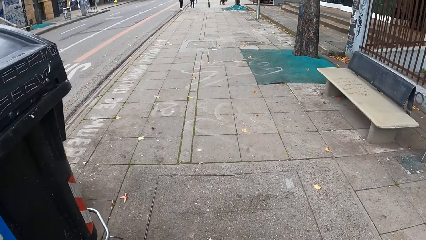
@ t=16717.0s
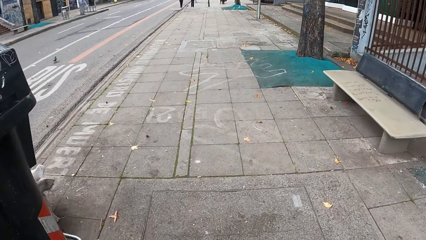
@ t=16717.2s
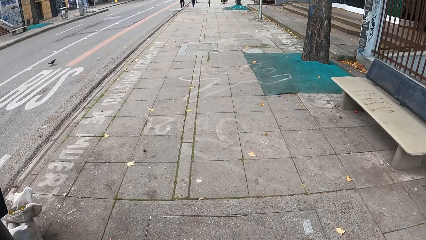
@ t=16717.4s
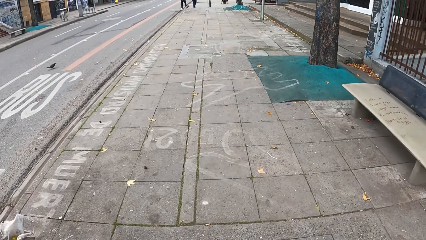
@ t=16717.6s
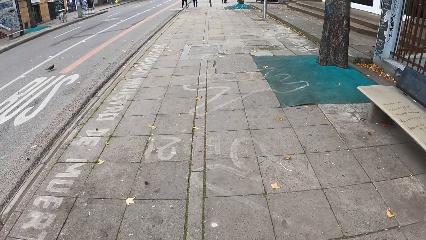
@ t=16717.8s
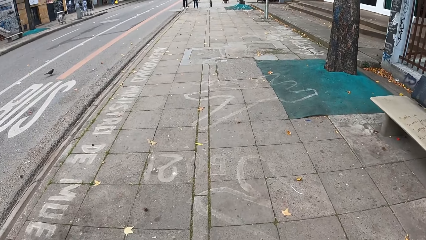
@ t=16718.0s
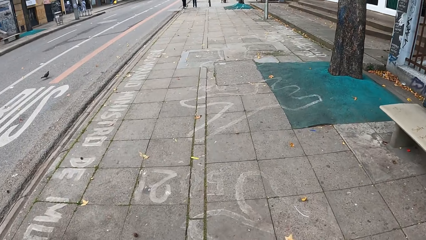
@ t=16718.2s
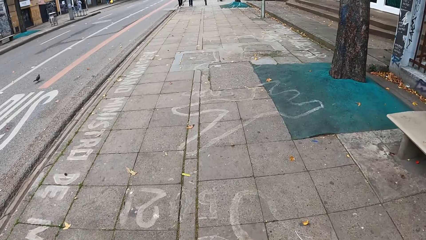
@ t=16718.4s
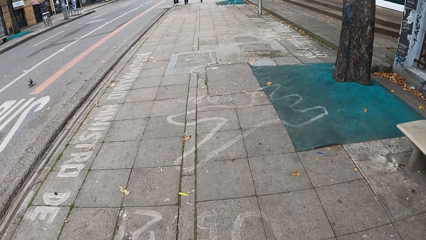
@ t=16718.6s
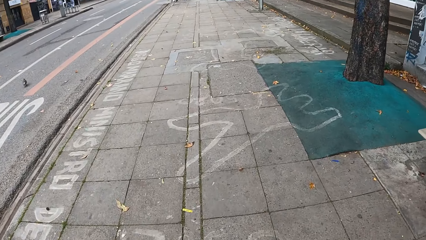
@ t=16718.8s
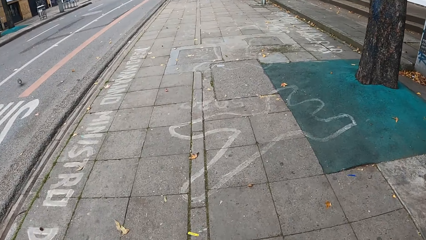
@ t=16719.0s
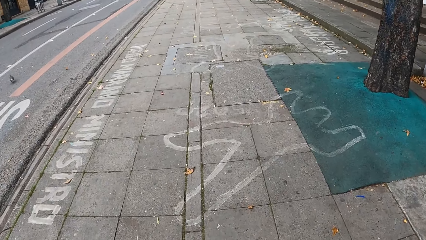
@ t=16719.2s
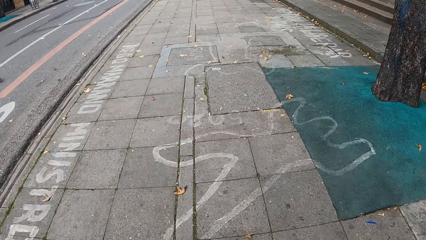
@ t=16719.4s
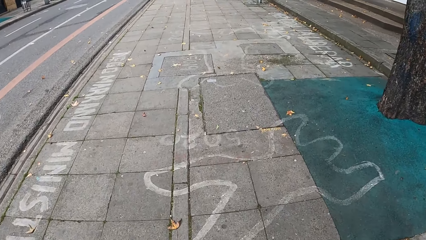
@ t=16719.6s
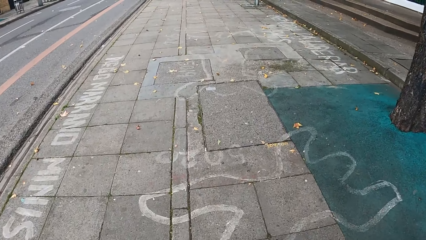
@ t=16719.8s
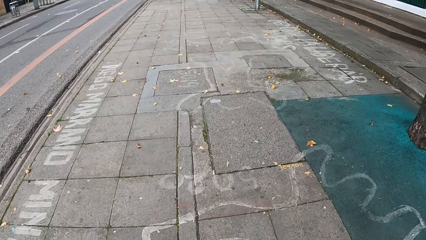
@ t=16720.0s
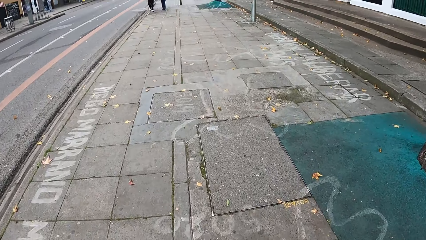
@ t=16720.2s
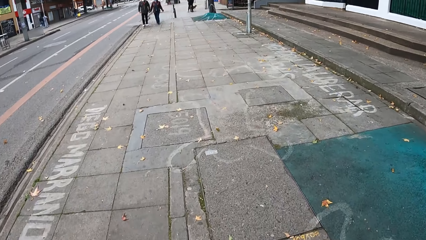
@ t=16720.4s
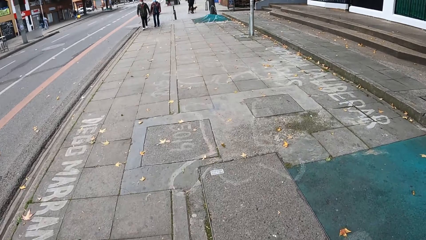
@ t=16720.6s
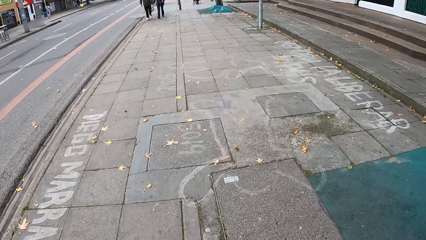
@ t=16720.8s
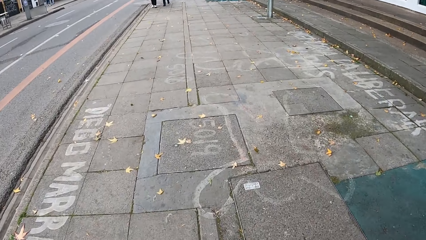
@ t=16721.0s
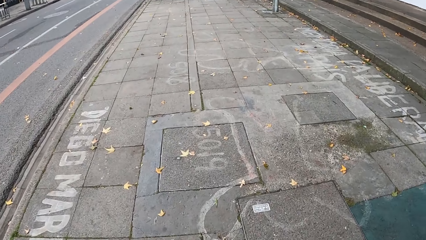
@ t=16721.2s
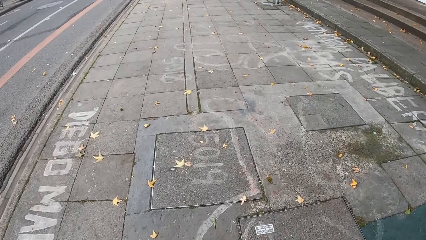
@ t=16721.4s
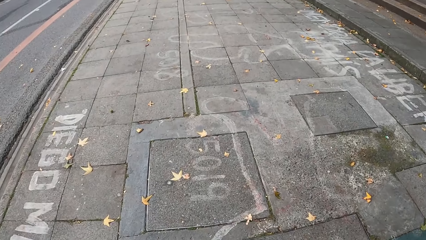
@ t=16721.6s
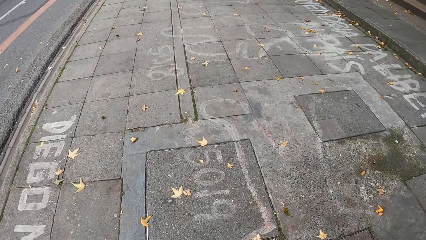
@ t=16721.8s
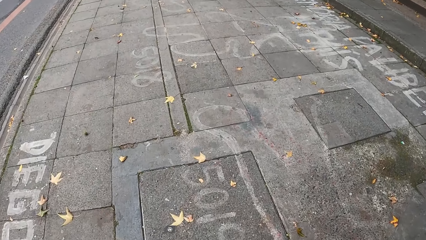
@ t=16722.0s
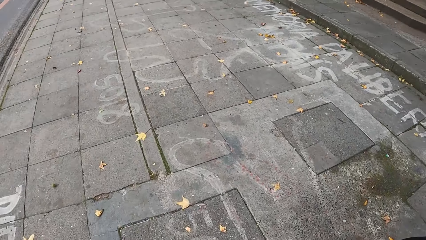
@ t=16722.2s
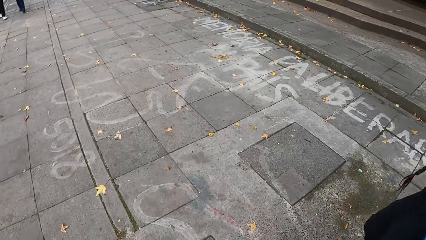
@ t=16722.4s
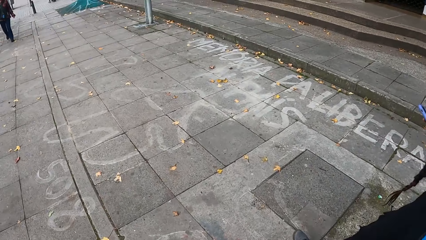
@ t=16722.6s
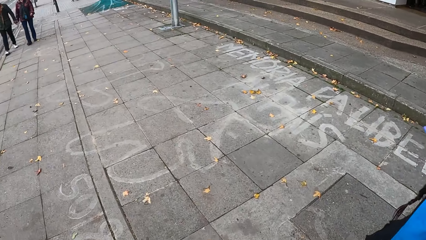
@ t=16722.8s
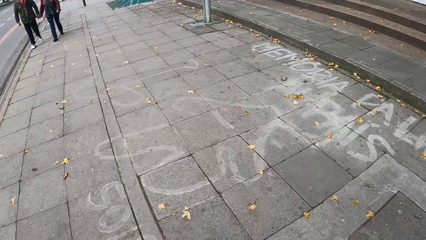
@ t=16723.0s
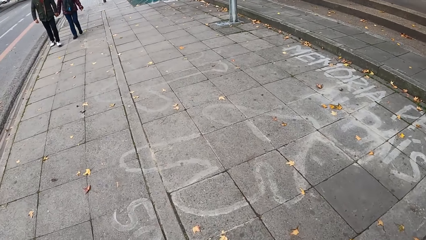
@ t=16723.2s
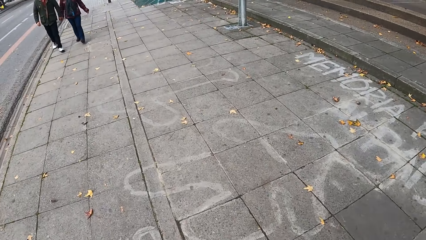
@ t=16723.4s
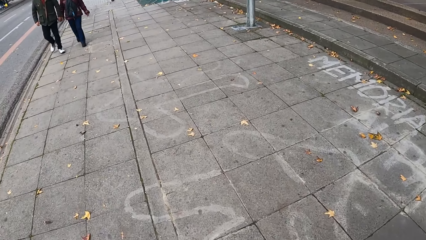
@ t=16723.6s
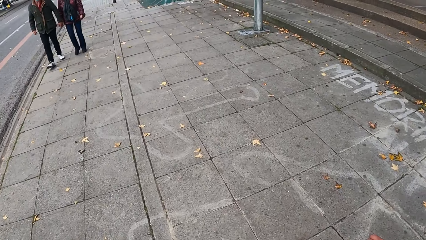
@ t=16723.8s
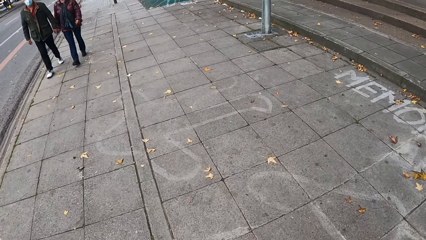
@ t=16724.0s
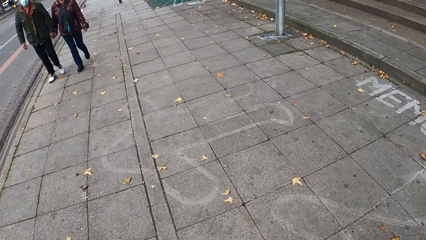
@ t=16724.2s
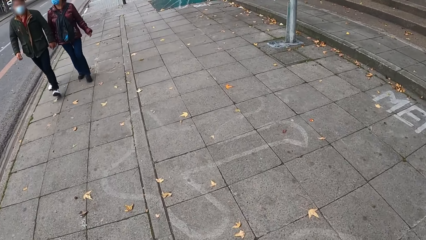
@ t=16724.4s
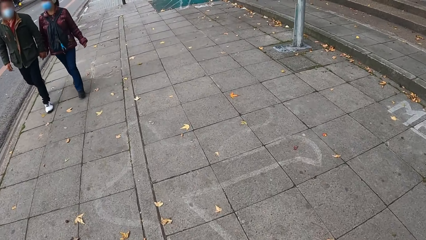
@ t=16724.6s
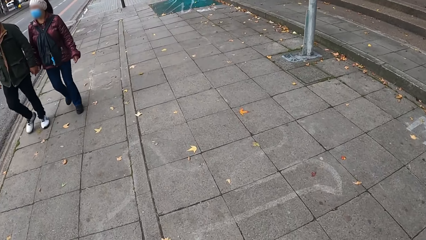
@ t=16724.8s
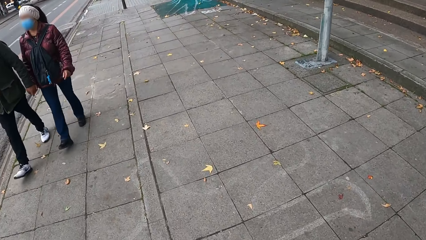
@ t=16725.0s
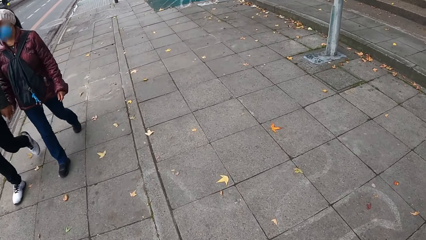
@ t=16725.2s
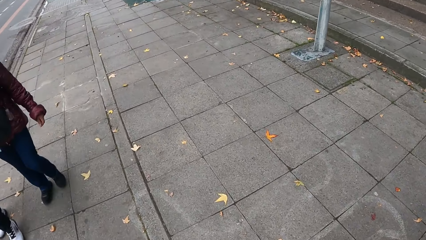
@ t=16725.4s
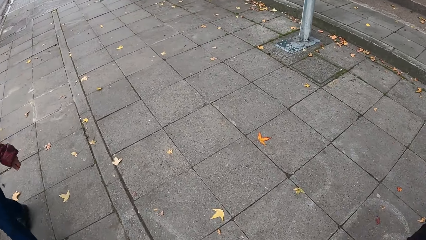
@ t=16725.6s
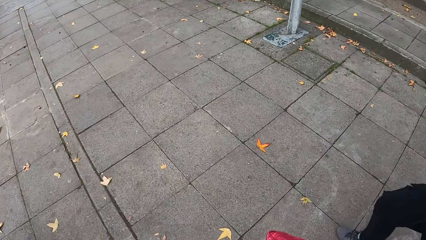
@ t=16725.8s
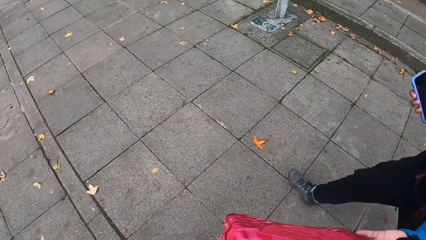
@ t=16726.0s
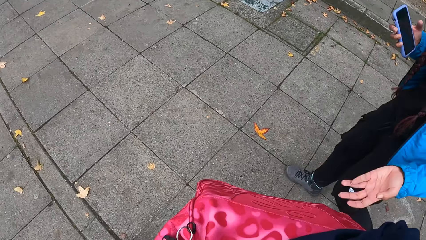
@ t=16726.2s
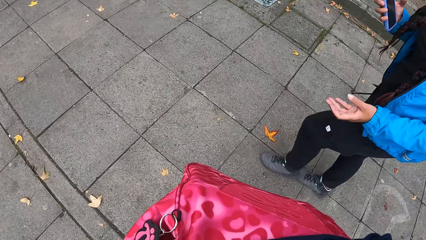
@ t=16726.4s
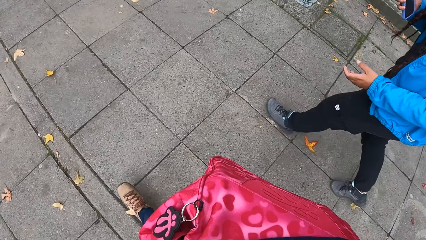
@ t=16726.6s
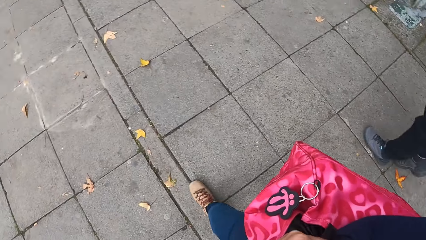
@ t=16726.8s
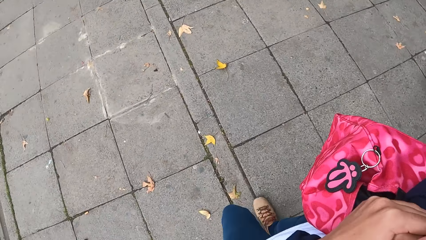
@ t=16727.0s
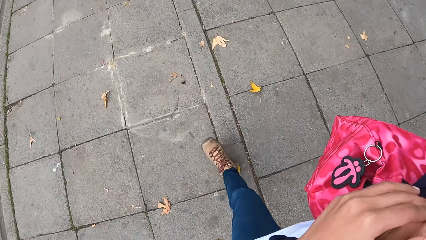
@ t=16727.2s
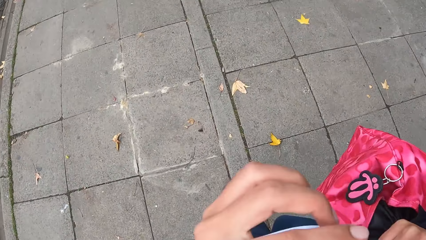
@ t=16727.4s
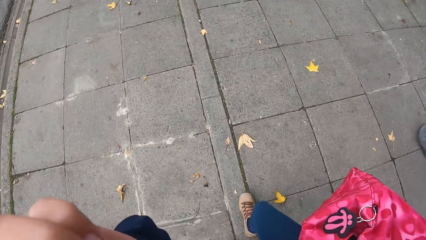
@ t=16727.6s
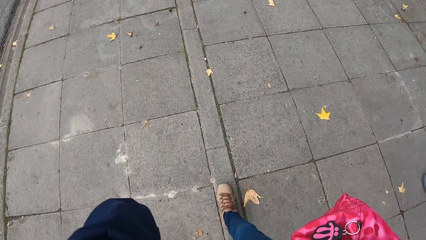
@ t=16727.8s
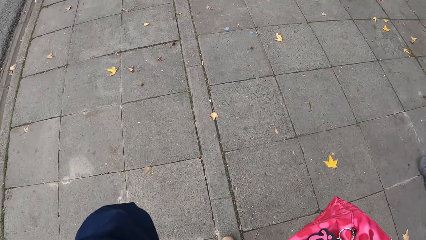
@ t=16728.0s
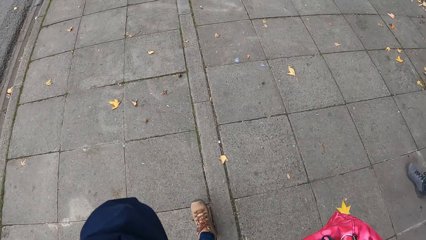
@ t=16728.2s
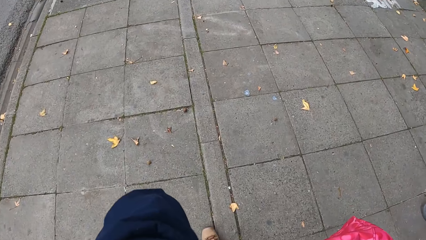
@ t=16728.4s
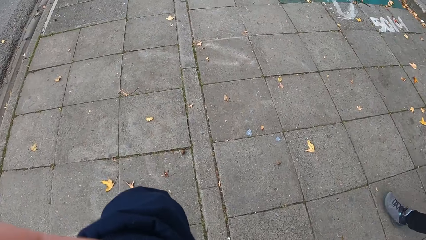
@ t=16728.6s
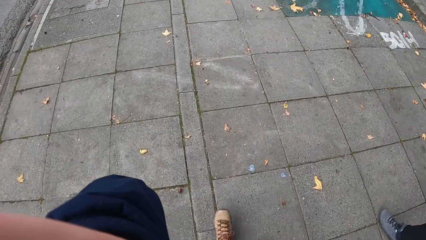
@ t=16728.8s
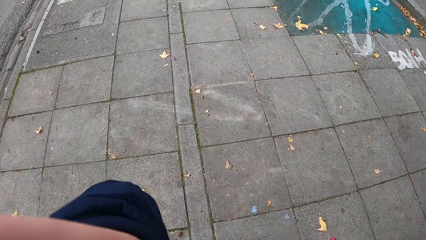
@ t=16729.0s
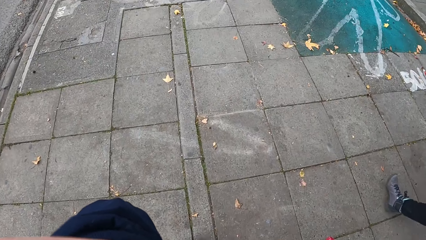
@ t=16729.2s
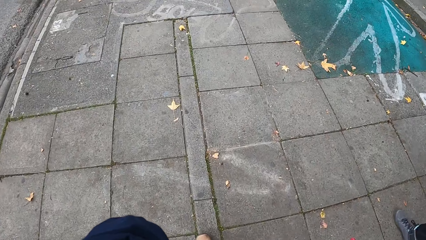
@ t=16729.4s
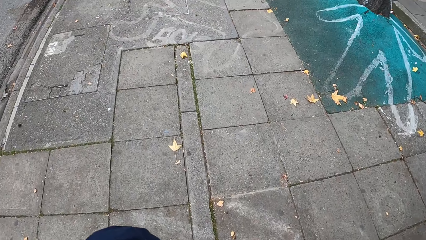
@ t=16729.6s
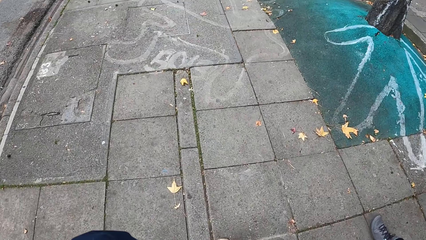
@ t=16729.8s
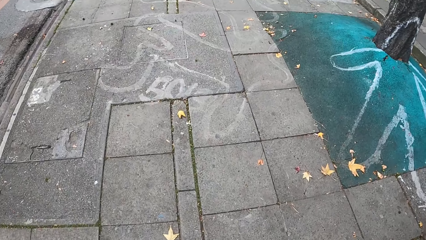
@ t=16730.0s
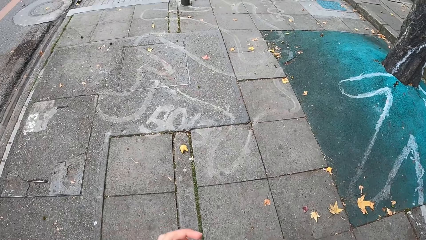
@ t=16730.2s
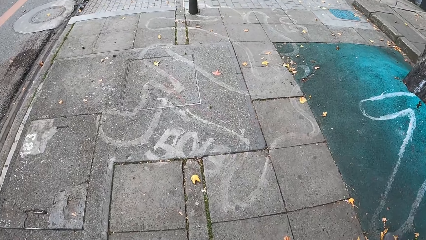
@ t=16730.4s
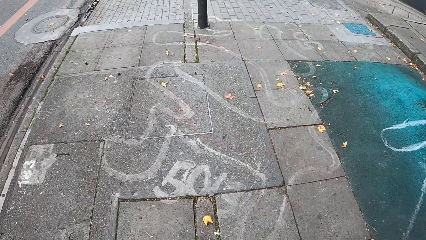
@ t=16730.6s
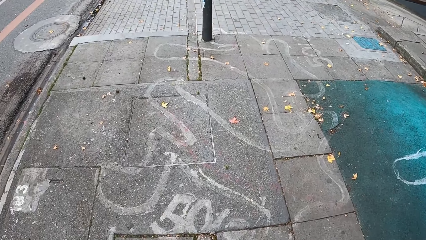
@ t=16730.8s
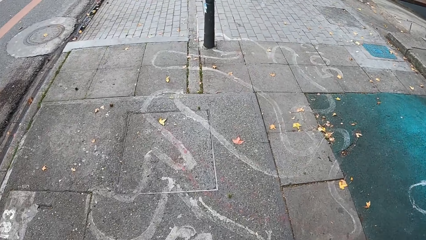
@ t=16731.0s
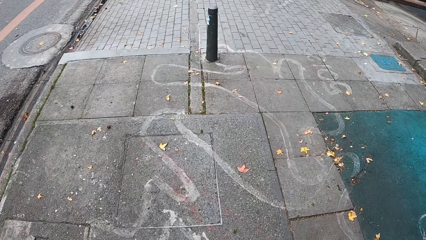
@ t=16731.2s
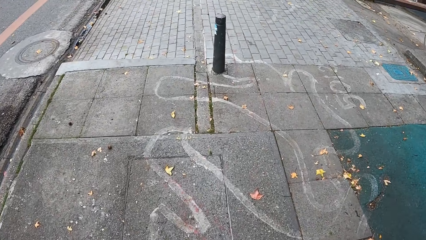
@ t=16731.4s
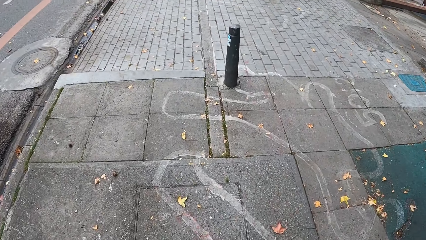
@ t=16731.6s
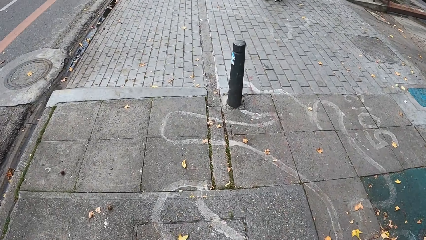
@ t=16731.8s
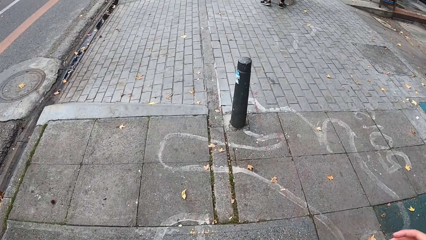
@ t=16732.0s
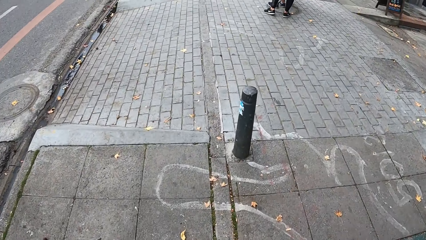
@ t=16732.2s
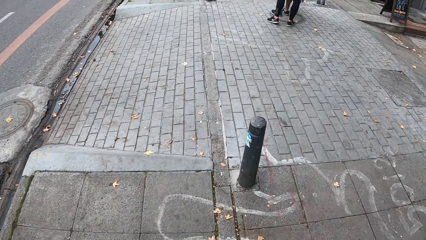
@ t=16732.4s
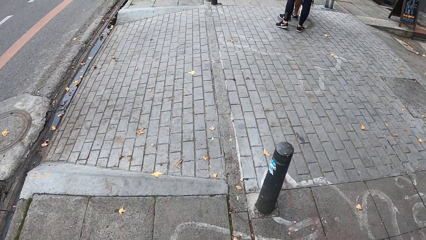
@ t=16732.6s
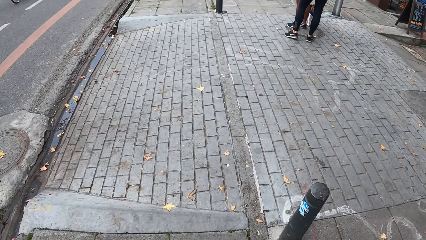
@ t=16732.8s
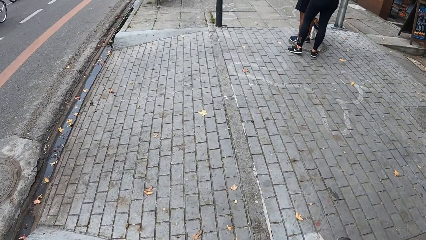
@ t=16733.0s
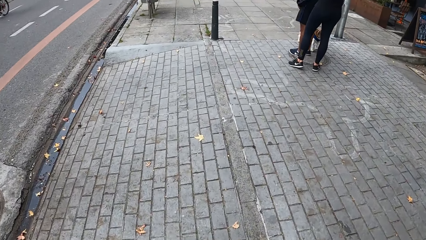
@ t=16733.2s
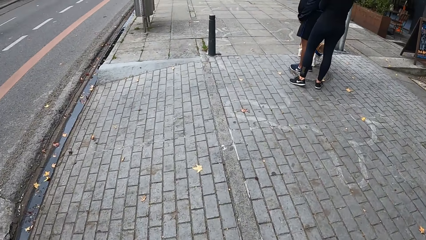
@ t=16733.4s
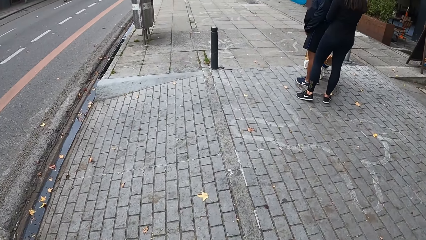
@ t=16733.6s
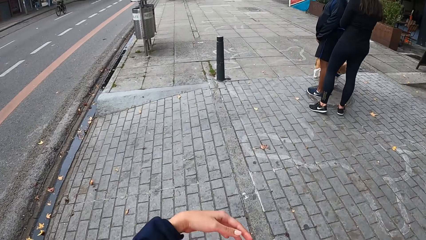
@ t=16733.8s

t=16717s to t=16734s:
The camera wearer walks on the sidewalk. A woman touches the knapsack with her left hand. The camera wearer lifts a hand.
